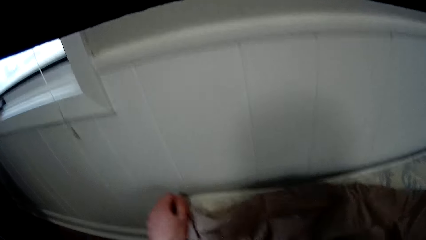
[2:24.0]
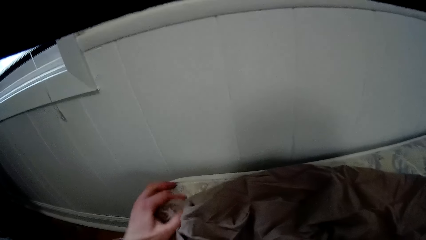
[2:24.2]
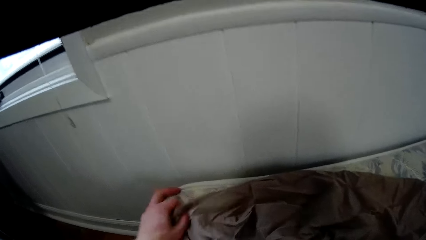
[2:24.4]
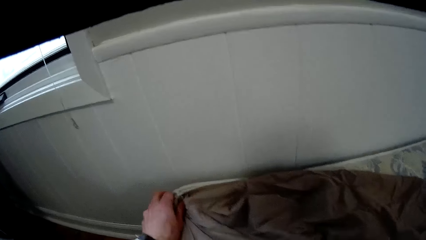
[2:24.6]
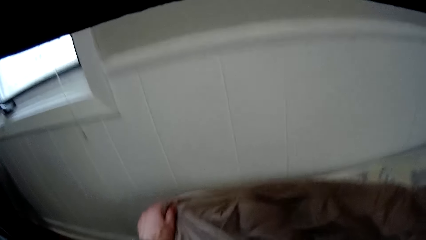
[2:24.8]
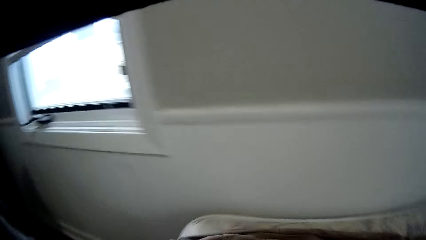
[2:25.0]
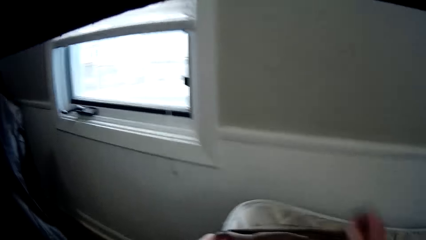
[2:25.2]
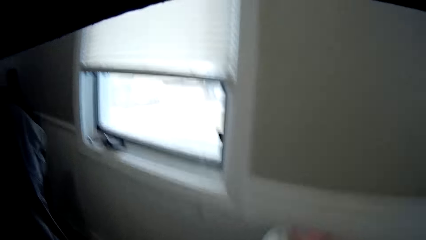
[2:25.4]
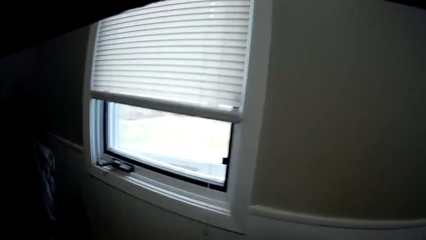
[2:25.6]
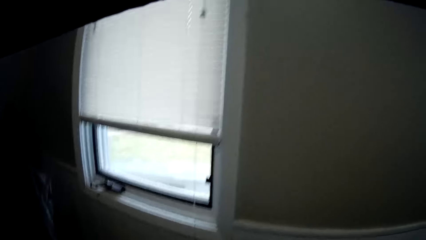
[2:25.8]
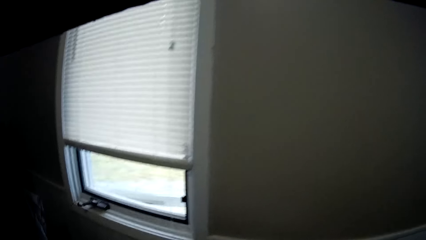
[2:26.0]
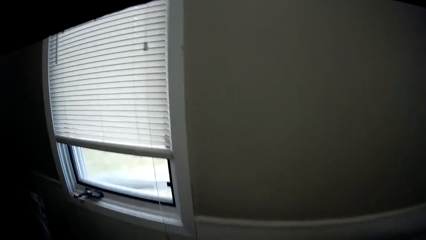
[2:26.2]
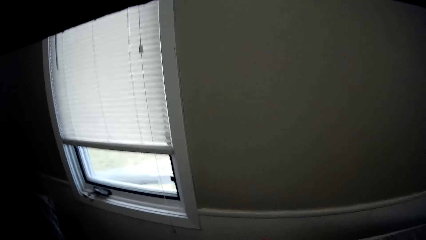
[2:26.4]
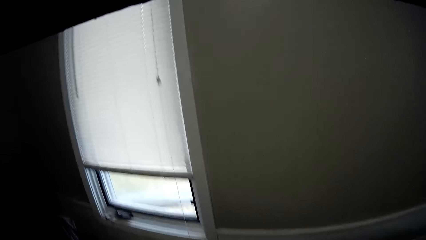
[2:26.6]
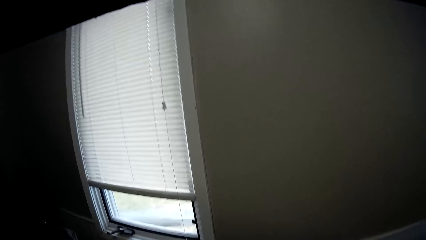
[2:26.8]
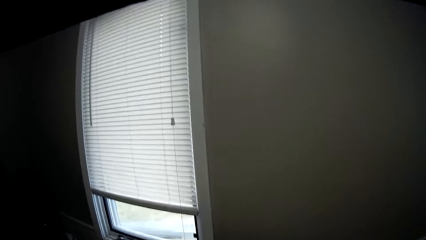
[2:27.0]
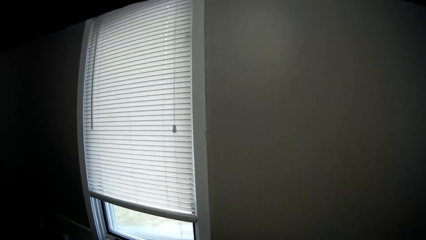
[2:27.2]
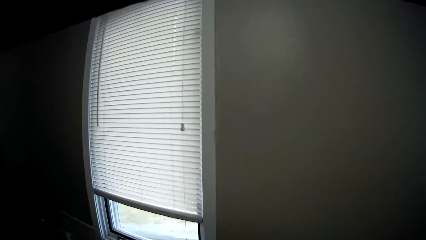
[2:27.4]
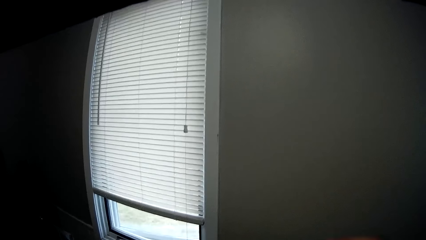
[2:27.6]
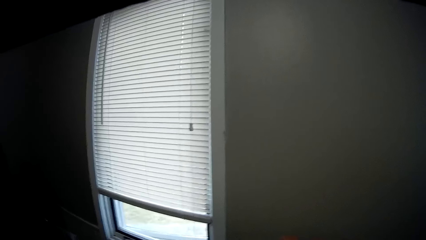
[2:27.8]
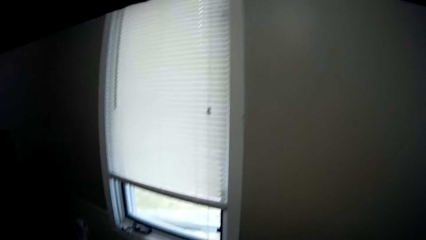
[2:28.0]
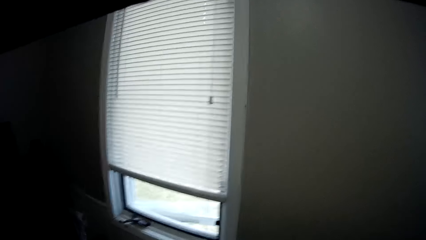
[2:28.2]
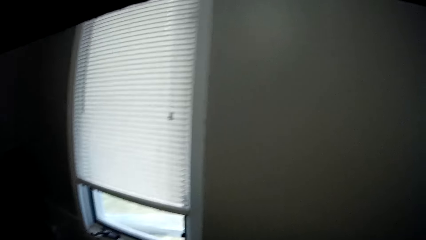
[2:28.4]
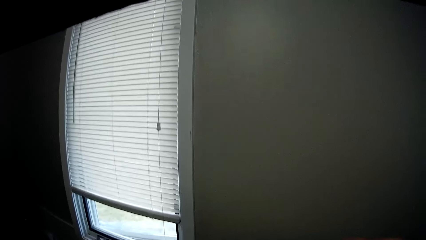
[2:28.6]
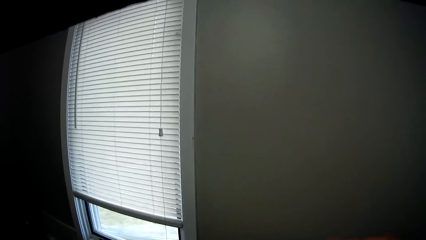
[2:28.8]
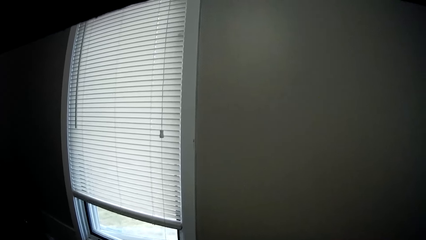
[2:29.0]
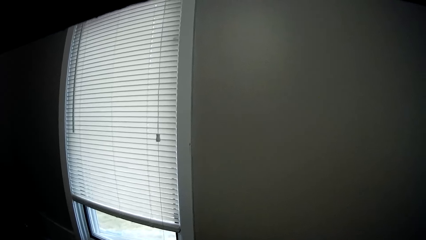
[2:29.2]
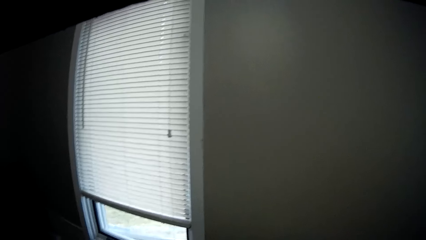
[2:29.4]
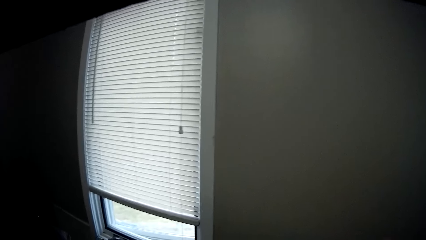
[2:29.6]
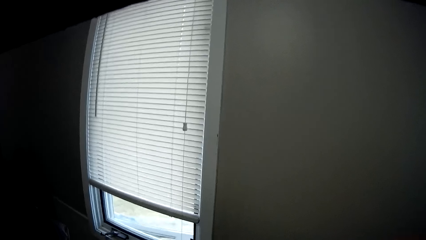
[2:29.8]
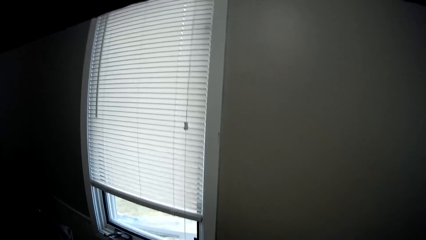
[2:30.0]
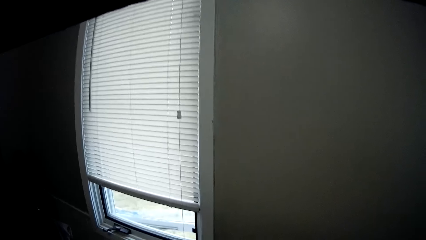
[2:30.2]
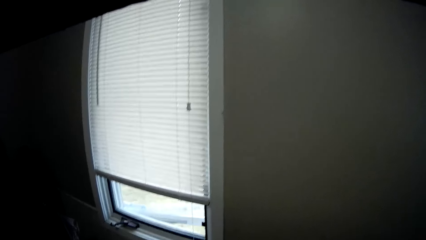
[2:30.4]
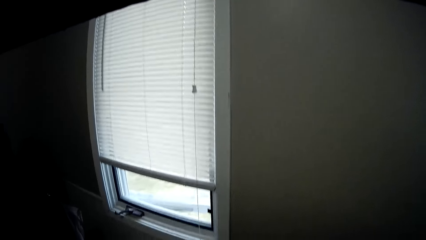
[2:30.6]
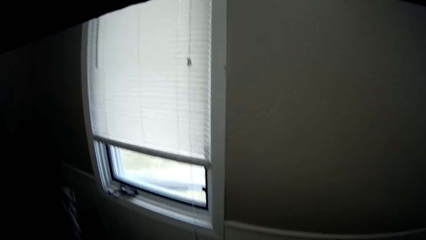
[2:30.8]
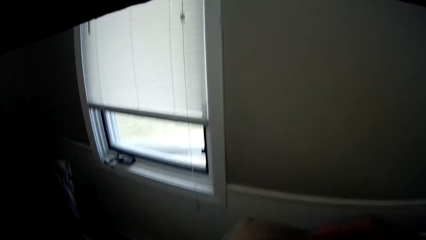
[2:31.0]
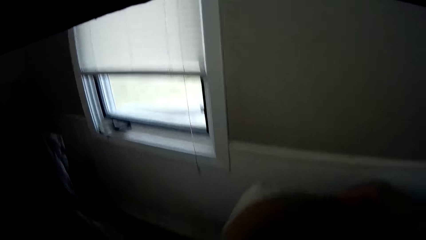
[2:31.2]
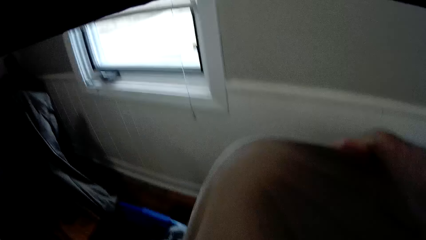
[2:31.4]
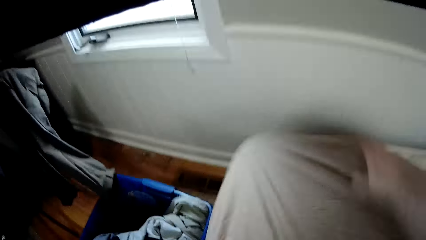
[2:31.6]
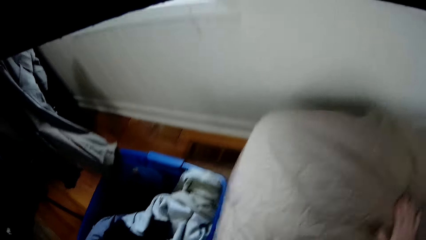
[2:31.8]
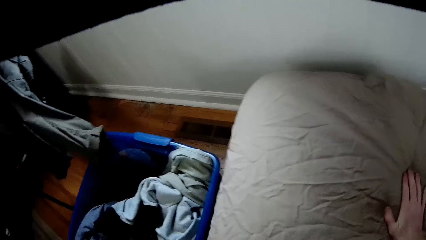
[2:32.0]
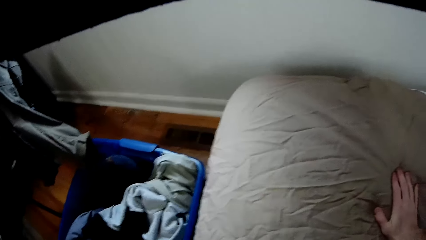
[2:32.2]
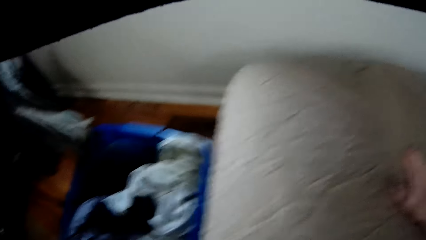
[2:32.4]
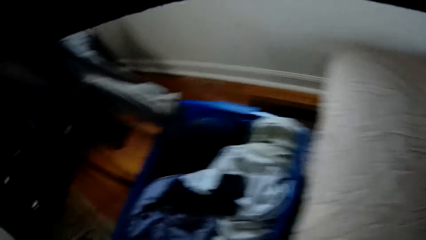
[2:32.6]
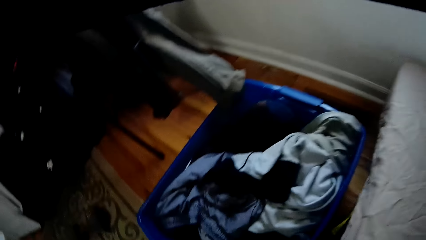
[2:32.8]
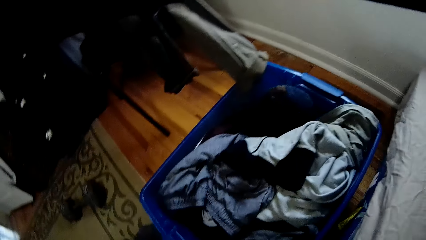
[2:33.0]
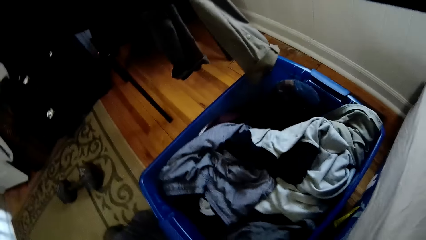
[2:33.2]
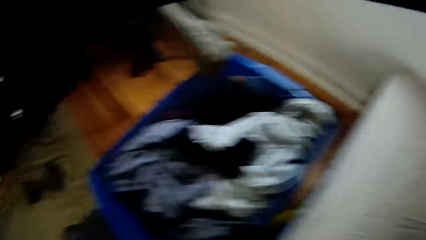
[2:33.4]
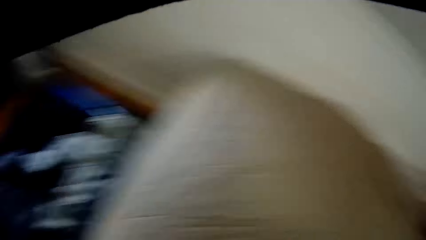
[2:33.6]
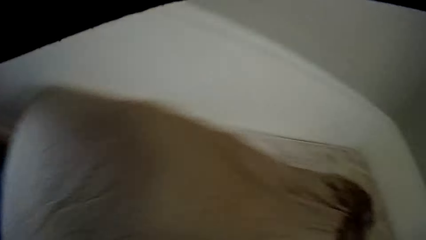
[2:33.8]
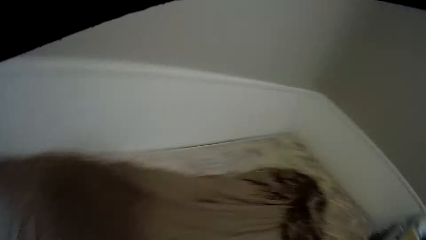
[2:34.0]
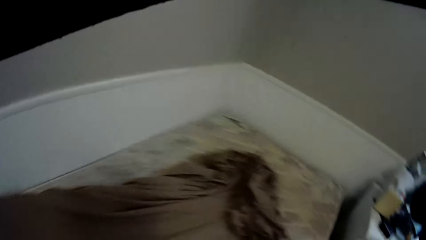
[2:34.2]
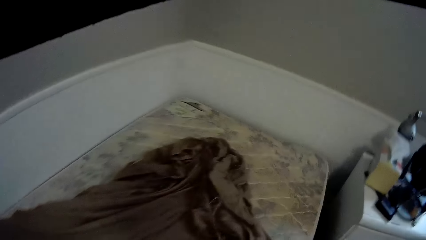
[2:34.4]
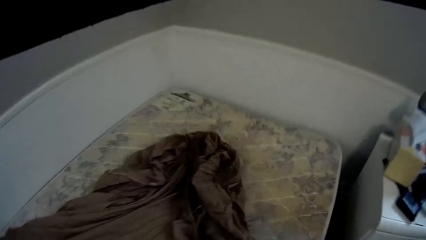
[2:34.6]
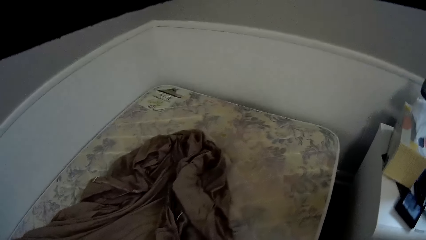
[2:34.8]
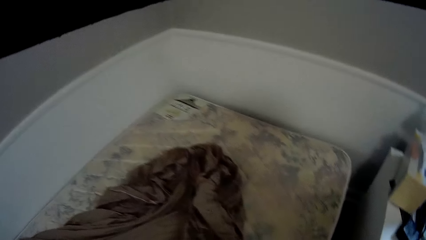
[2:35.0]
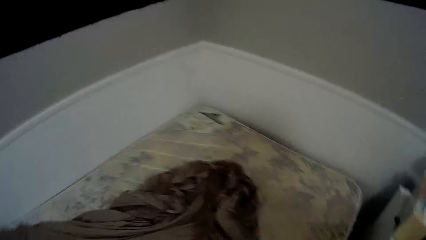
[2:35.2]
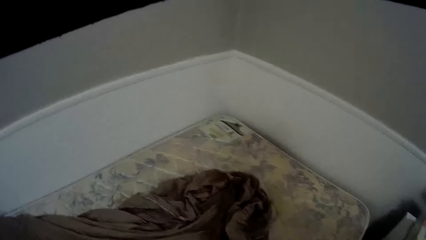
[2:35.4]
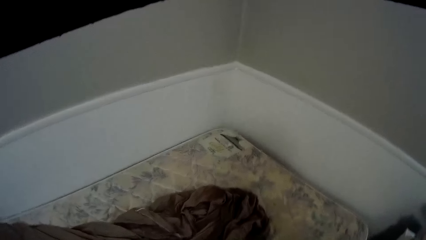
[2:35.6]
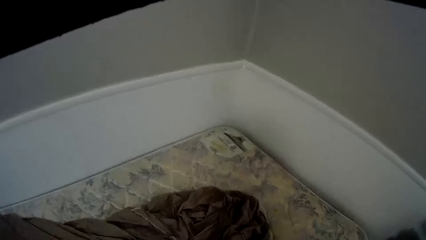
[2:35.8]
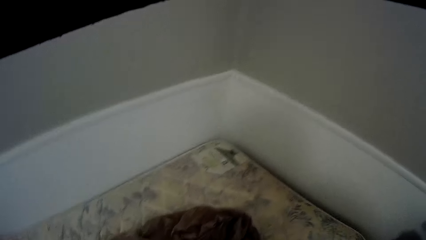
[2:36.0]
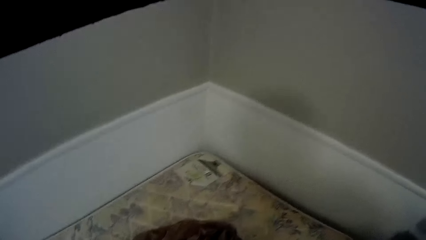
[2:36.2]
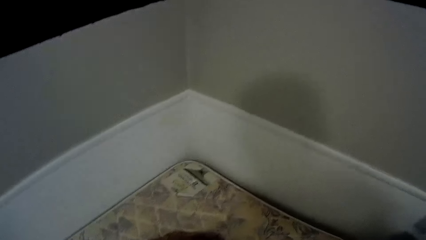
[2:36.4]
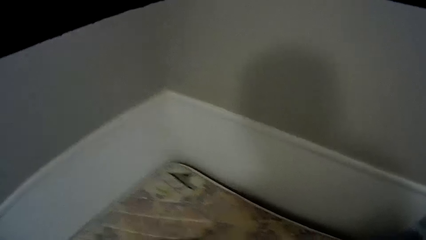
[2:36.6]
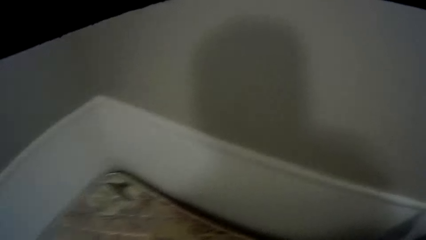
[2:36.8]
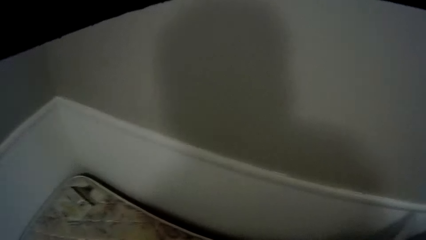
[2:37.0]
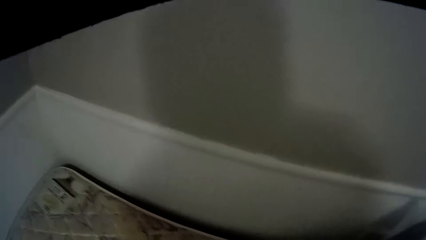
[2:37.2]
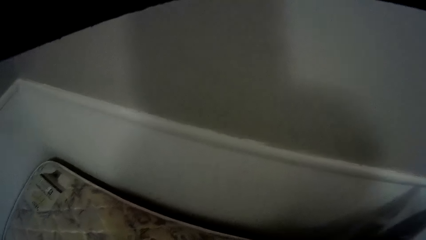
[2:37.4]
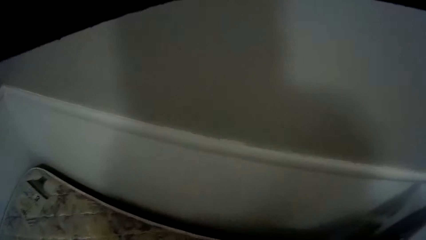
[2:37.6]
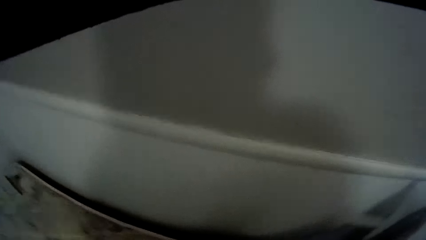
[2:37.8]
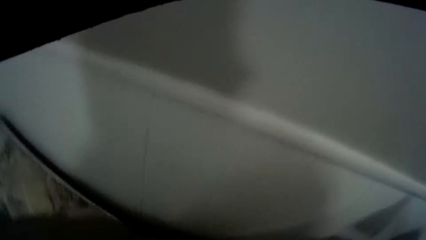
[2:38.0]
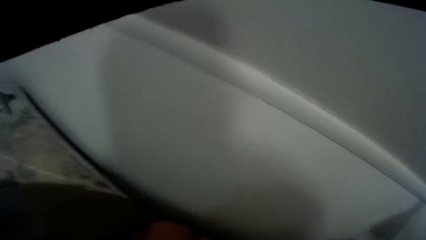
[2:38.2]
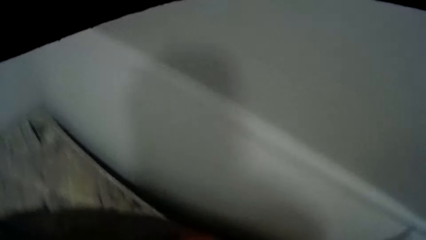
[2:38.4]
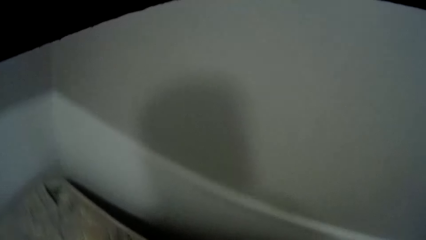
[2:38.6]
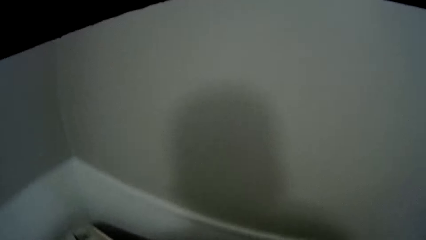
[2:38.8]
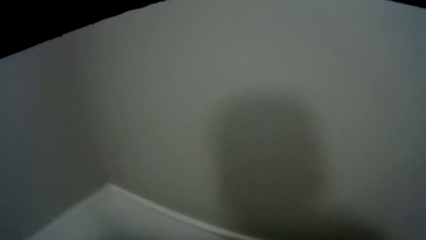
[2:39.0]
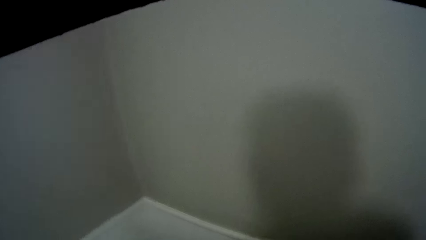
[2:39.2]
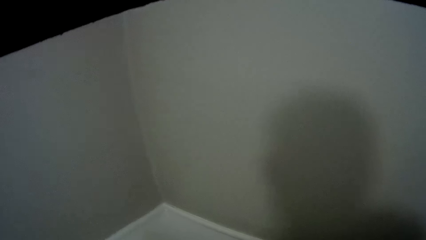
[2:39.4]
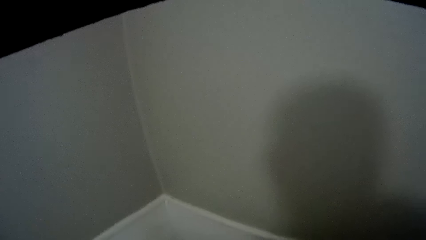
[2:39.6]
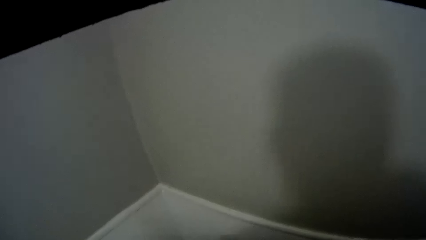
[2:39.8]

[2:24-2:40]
The camera wearer turns in the head. They spread the bedsheet. They move along the bed.
